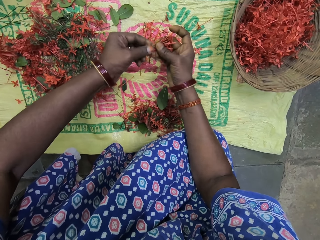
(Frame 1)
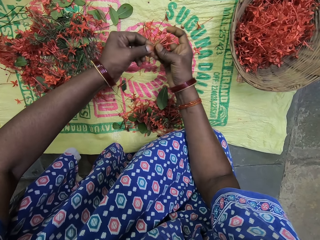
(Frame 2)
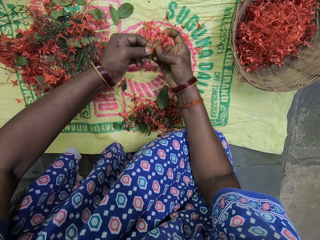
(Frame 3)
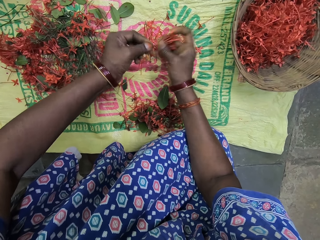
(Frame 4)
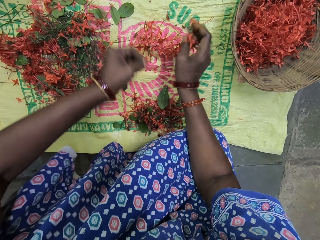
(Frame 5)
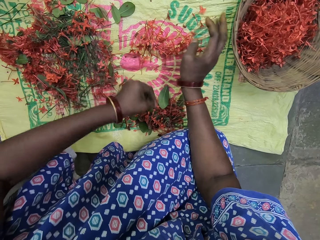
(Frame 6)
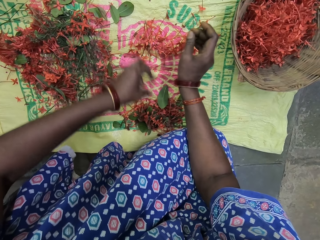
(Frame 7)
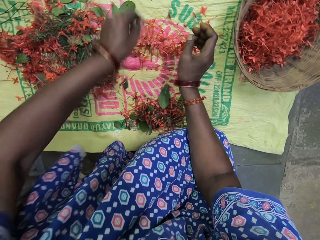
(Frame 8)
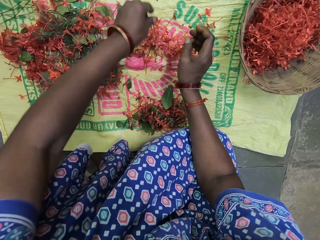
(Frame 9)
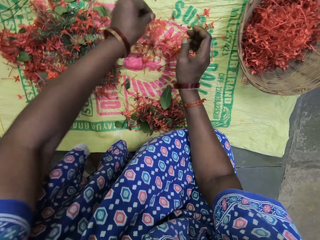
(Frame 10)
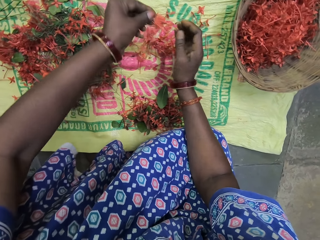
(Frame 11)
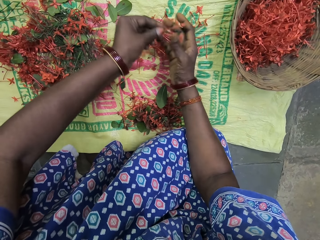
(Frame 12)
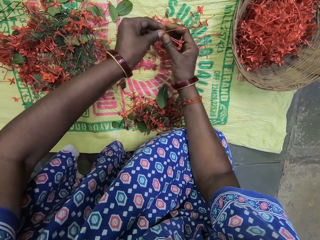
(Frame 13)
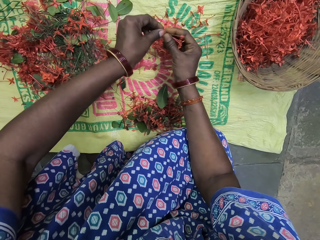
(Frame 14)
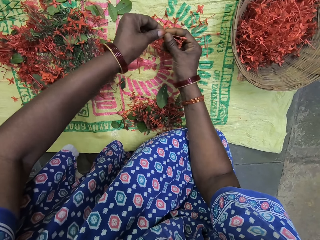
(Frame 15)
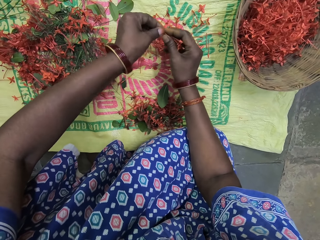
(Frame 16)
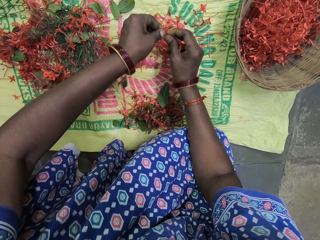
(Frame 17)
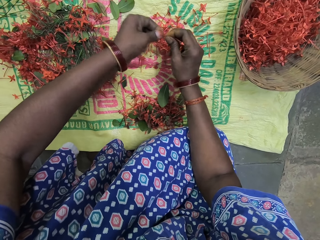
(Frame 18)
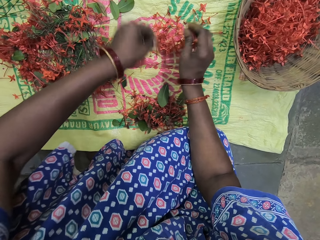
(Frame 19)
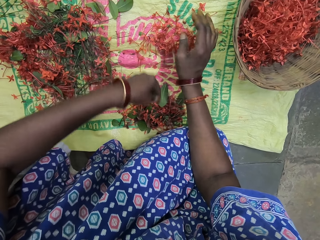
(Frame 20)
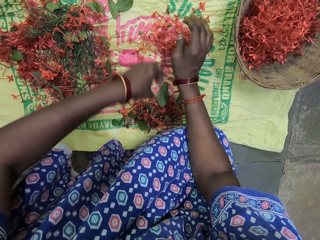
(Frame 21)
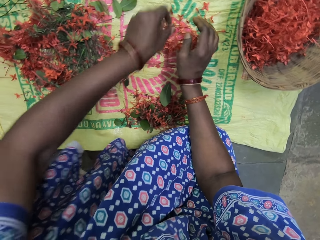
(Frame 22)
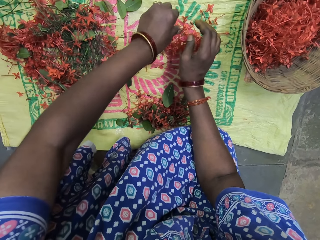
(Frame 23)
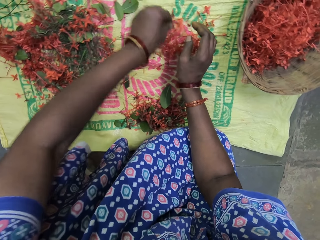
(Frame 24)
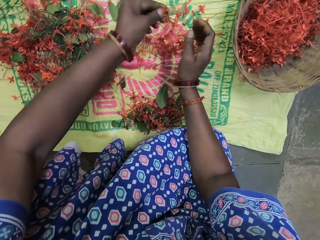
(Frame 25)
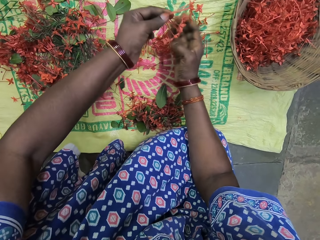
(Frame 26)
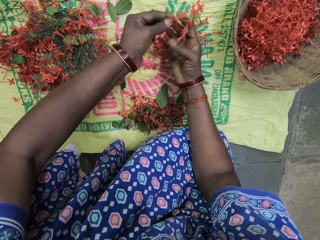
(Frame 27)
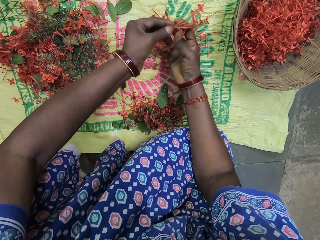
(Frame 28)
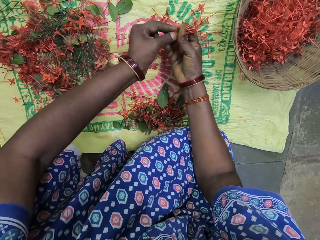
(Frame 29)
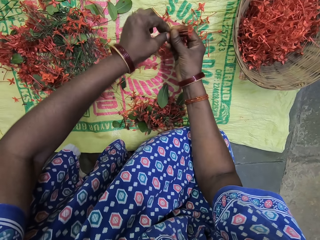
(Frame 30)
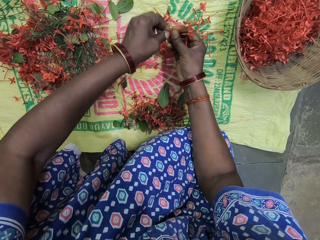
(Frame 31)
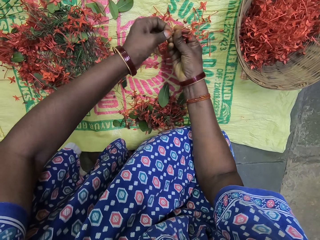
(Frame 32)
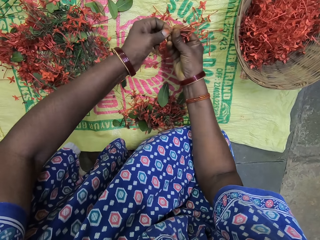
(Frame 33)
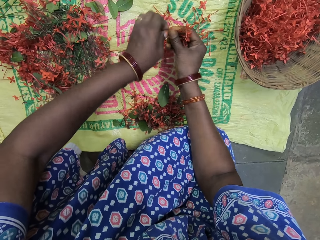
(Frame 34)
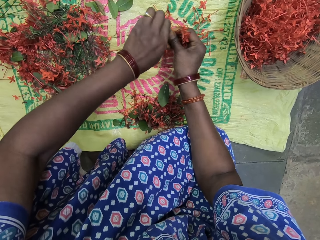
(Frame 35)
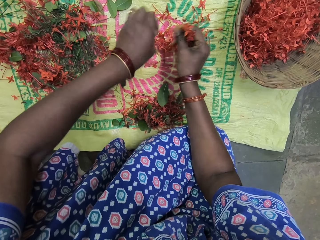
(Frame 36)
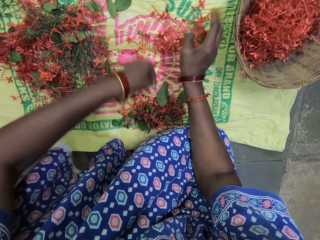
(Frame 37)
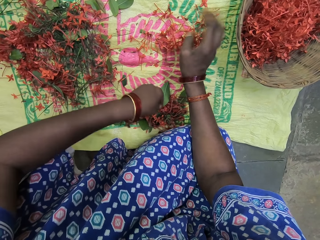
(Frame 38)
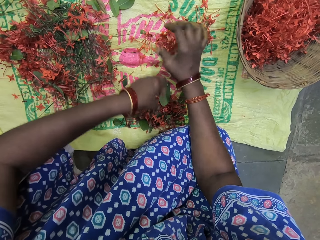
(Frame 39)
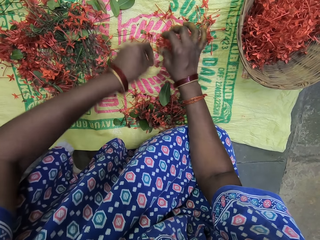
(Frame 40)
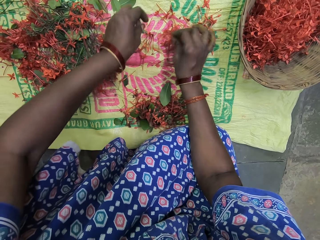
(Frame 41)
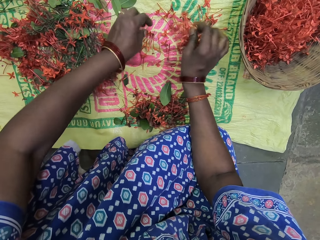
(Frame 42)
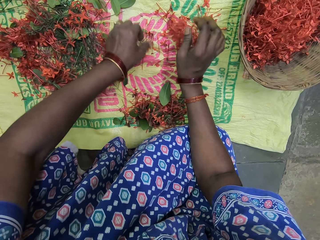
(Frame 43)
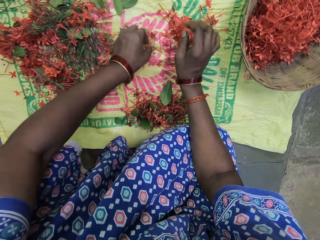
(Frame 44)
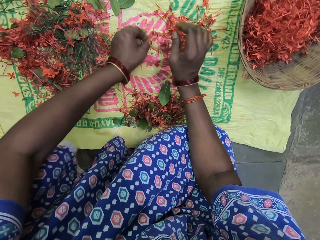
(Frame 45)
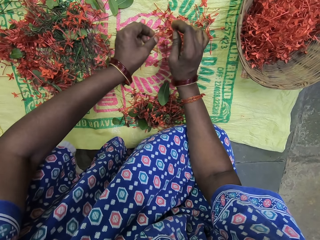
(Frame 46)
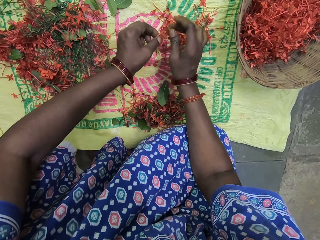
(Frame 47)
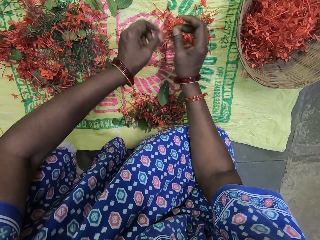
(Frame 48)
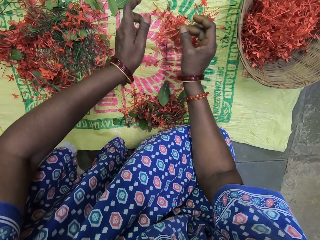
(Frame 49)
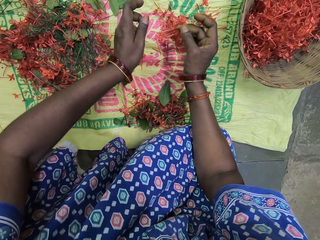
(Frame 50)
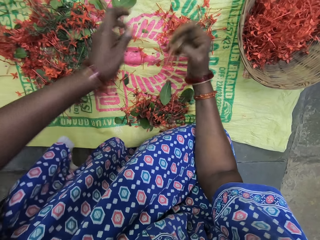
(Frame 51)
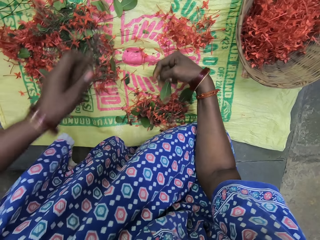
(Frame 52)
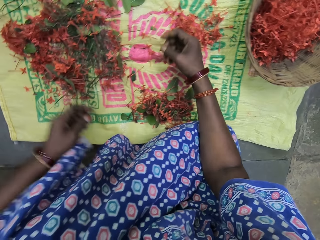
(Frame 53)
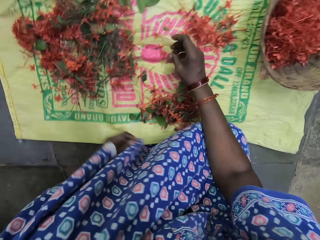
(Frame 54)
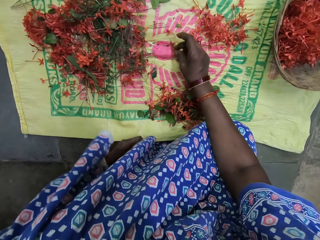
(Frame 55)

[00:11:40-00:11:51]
The camera wearer drops the filaments of a flower on the sack. They put the flower stalks on the sack. They pick up the filaments of a flower from the sack. They remove the flowers from the leaves. They cut the stalks from the filaments of a flower with their hands. They drop the filaments of a flower on the sack and put the flower stalks on the sack. They pick up the filaments of a flower from the sack. They cut the stalks from the filaments of a flower with their hands. They remove the flowers from the leaves. They drop the filaments of a flower on the sack and put the flower stalks on the sack. They move the filaments of a flower on the sack and move the flower stalks on the sack.

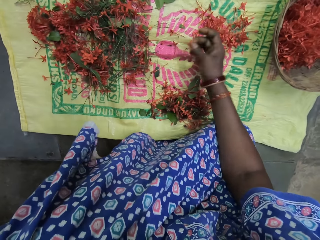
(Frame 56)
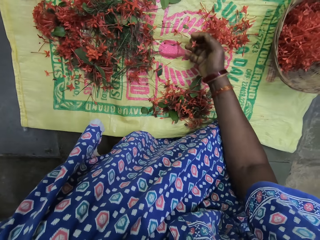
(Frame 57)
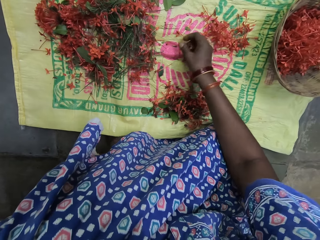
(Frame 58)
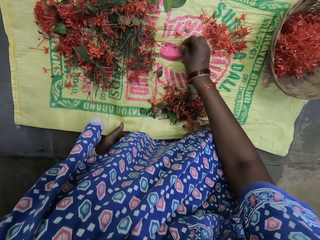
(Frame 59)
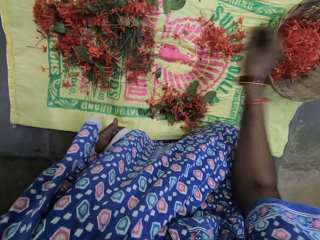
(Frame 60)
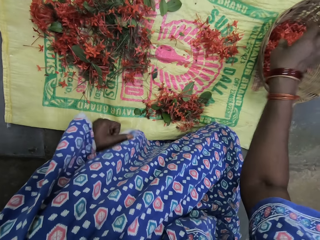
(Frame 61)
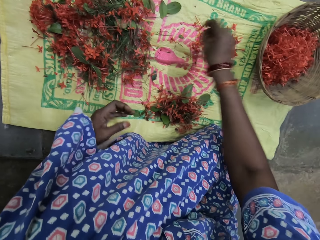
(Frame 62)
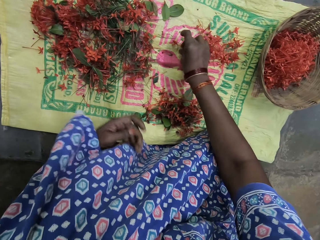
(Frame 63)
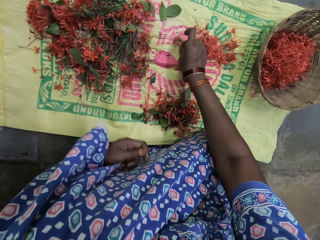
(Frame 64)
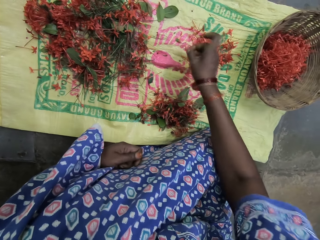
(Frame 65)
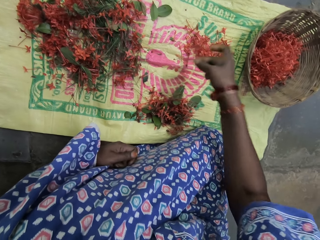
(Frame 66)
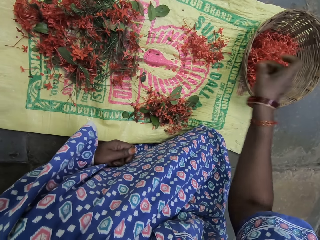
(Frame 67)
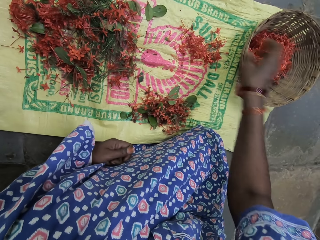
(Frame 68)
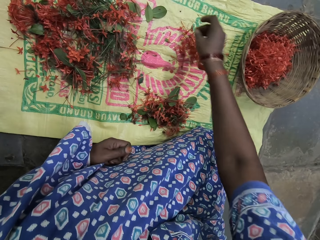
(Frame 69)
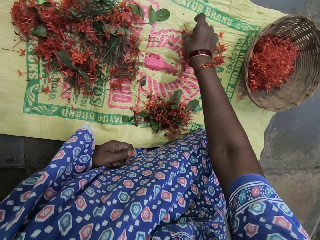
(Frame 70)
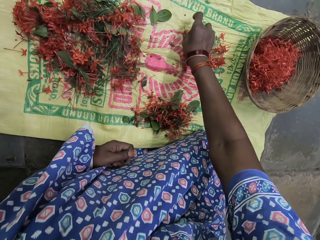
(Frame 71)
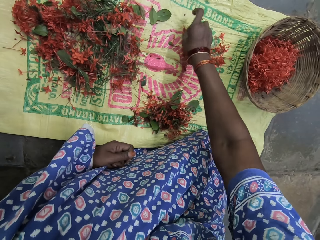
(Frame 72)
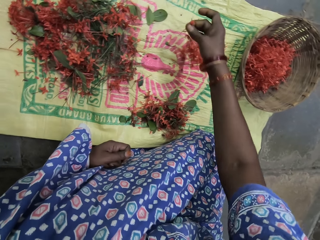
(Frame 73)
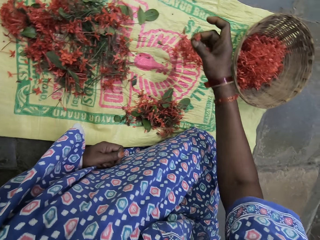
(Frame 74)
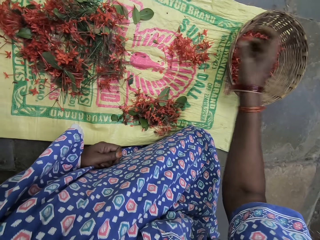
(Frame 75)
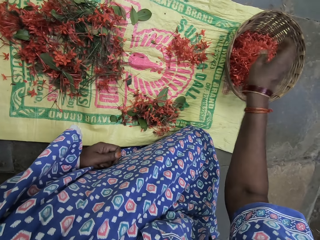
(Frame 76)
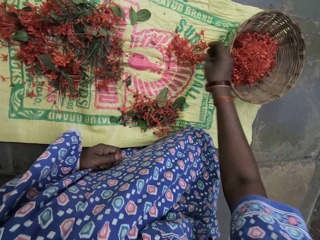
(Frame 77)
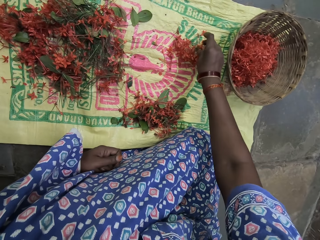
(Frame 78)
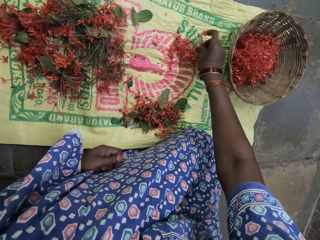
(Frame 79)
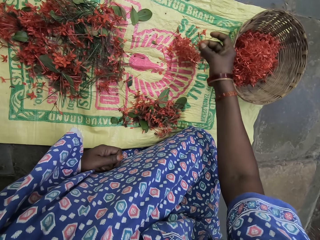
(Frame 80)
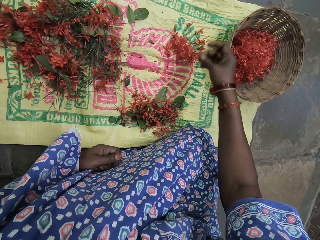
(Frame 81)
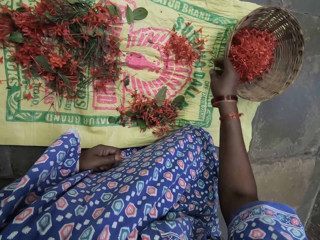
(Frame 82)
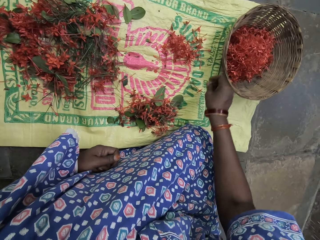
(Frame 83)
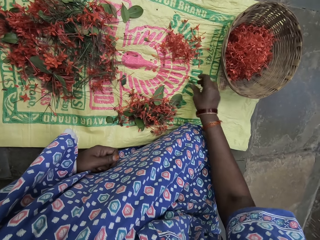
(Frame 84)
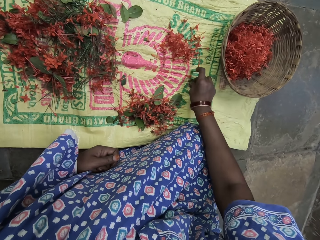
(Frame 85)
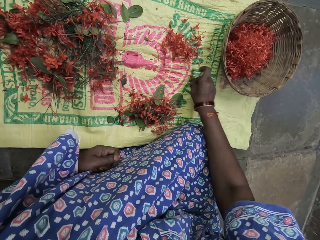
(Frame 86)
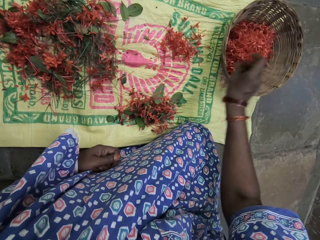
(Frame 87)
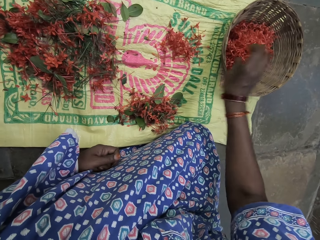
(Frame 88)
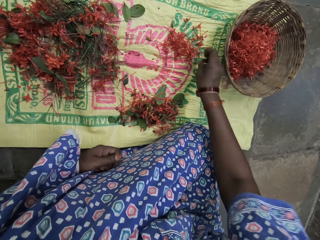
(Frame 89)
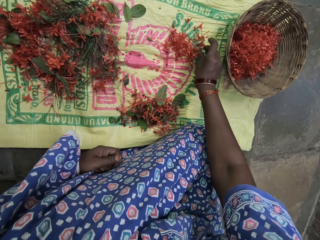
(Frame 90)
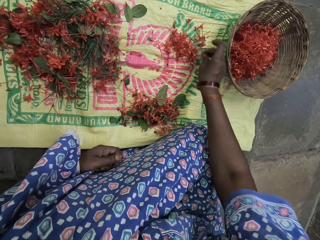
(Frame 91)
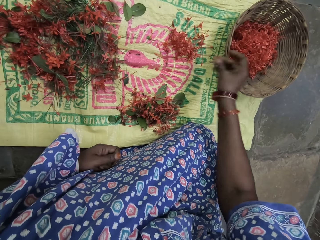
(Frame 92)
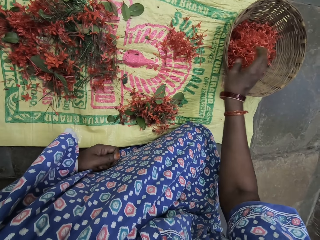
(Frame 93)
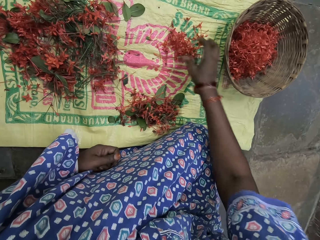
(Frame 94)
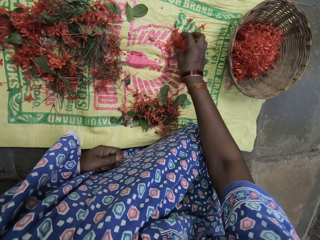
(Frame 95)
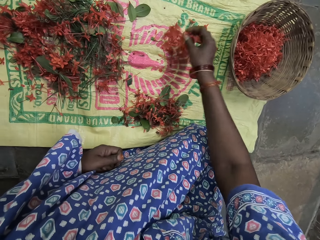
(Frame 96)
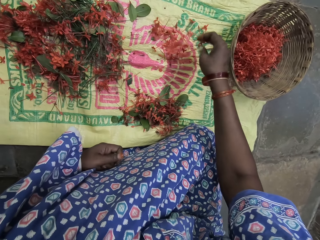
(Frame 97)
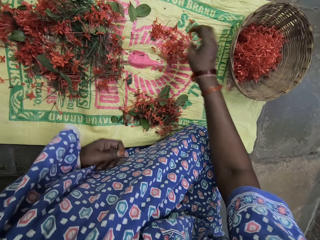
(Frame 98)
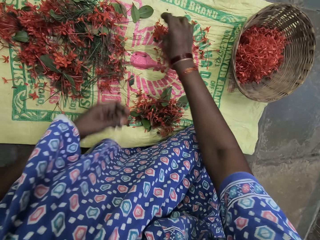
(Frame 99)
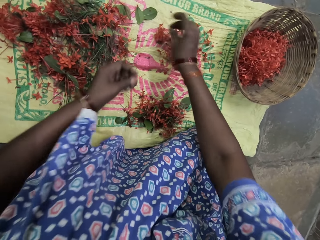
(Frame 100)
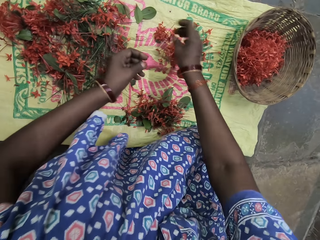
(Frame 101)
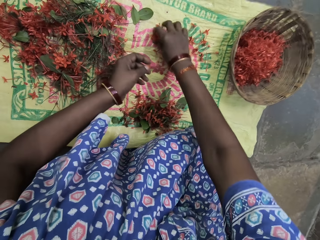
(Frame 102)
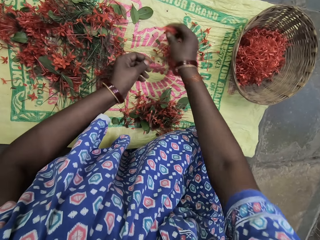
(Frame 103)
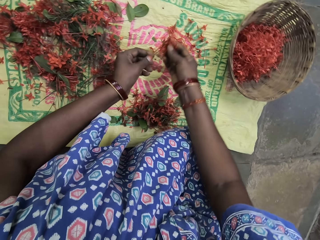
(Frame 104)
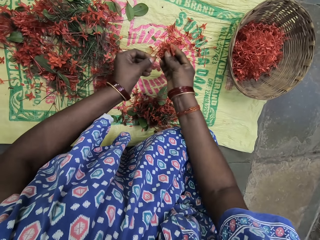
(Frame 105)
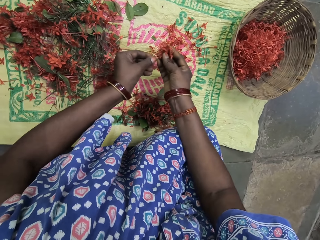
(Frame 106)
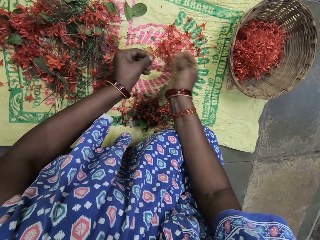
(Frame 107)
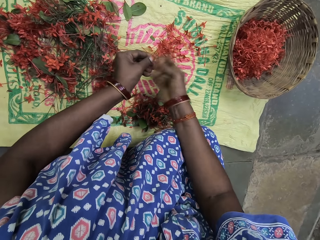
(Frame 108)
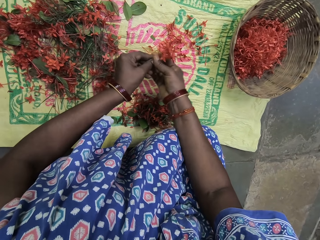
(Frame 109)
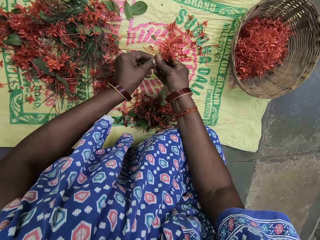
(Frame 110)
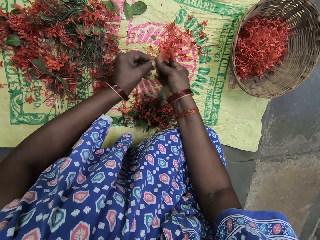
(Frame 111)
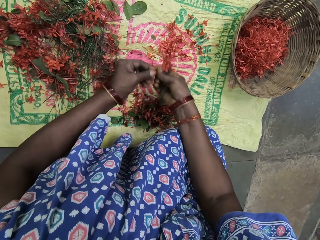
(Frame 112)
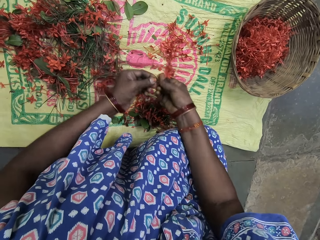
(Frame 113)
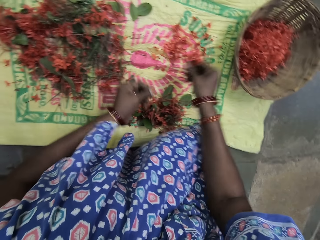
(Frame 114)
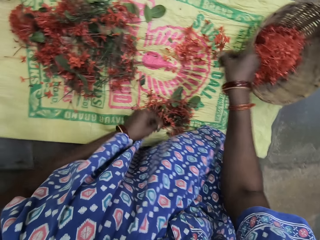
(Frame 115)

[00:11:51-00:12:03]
The camera wearer picks up the filaments of a flower from the sack. They put the filaments of a flower in a basket. They pick up the filament of a flower from the sack and put the filament of a flower in the basket. They pick up the filament of a flower from the sack and put the filament of a flower in the basket. They move the filaments of a flower on the sack. They pick up the filament of a flower from the sack and put the filament of a flower in the basket. They pick up the filament of a flower from the sack and put the filament of a flower in the basket. They move the filaments of a flower on the sack. They pick up the filaments of a flower from the sack. They remove the flowers from the leaves. They cut the stalks from the filaments of a flower with their hands.
